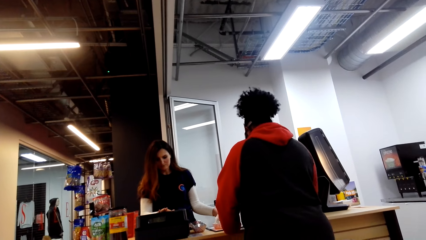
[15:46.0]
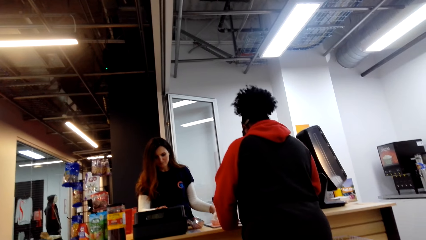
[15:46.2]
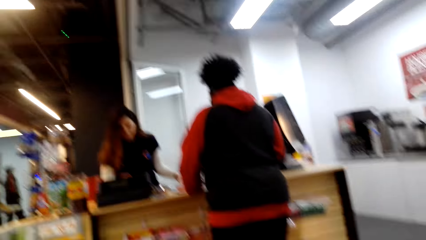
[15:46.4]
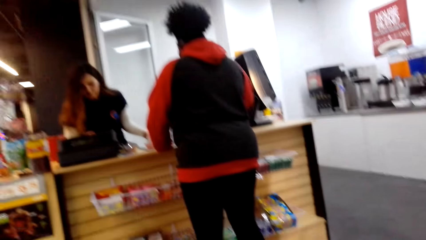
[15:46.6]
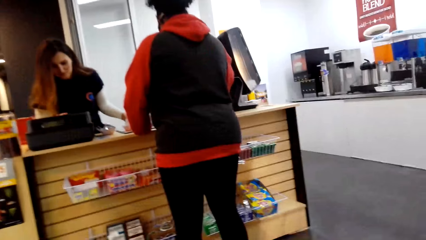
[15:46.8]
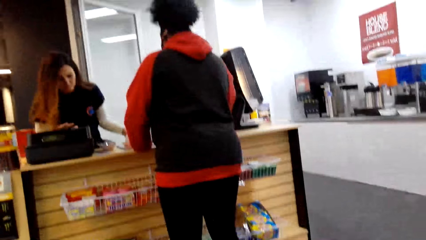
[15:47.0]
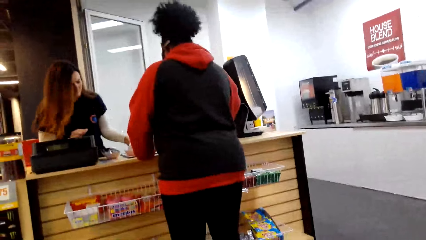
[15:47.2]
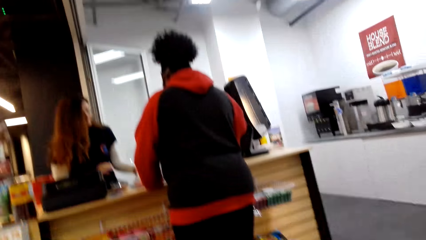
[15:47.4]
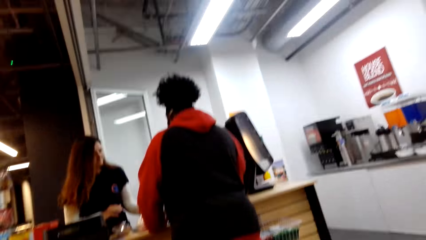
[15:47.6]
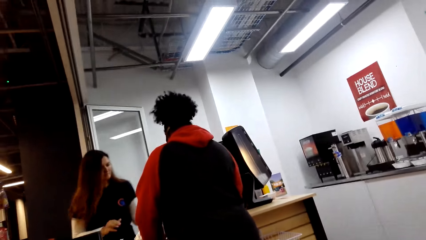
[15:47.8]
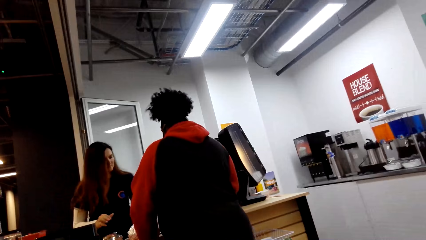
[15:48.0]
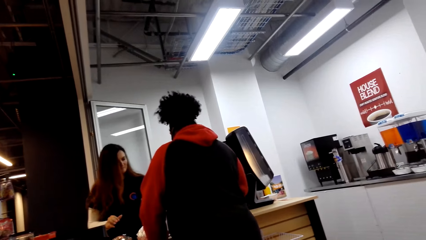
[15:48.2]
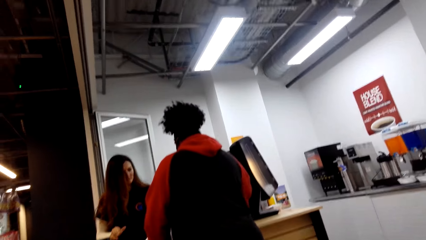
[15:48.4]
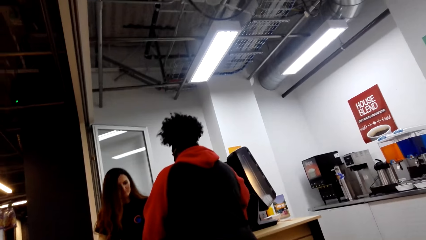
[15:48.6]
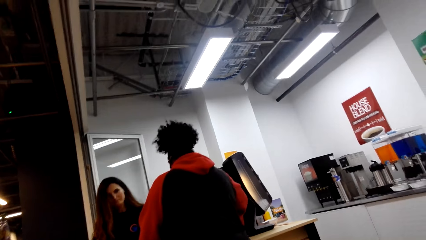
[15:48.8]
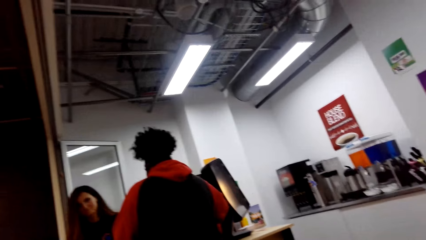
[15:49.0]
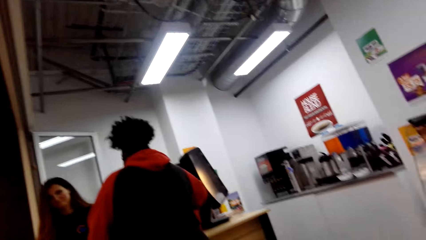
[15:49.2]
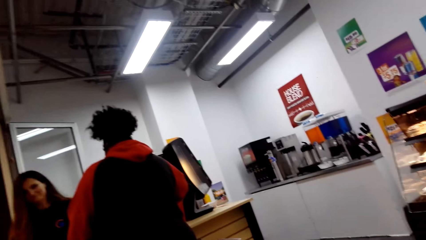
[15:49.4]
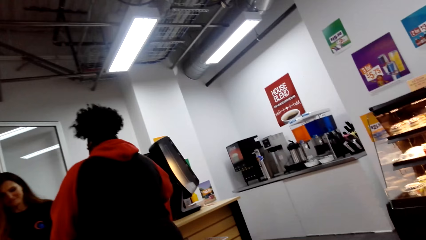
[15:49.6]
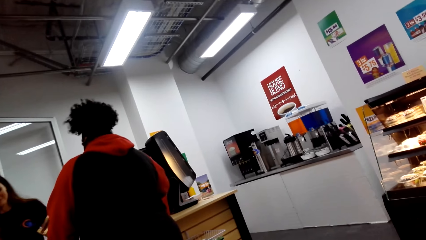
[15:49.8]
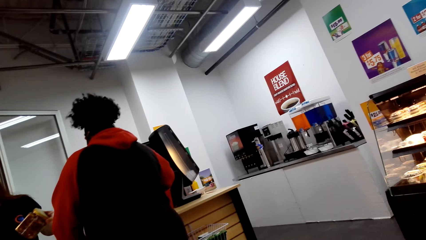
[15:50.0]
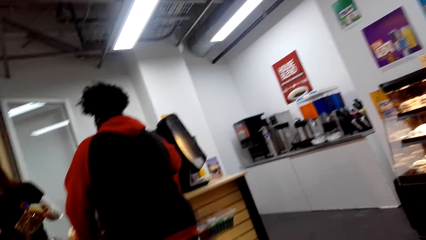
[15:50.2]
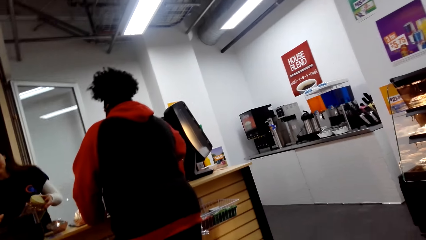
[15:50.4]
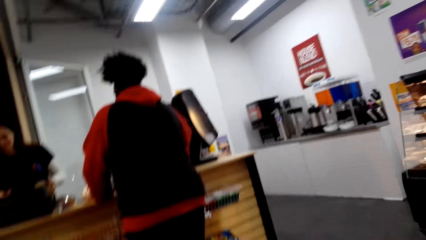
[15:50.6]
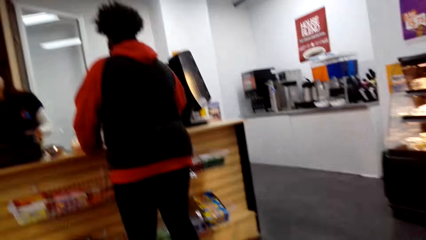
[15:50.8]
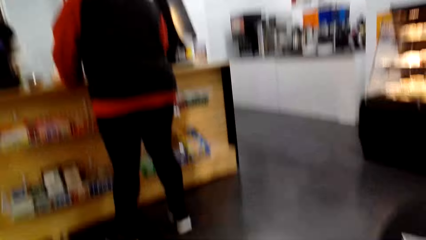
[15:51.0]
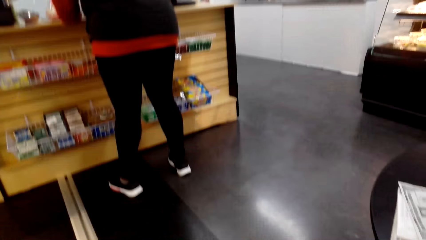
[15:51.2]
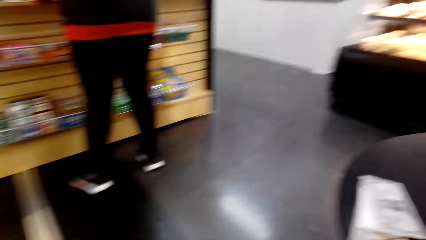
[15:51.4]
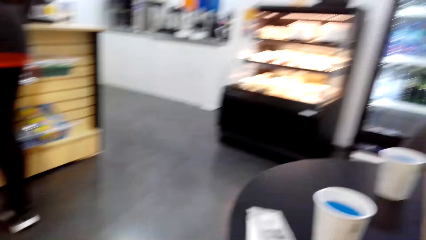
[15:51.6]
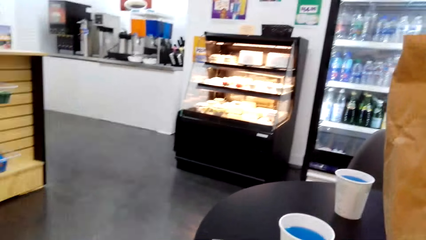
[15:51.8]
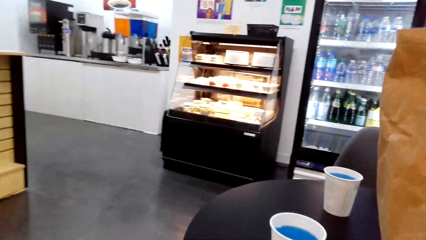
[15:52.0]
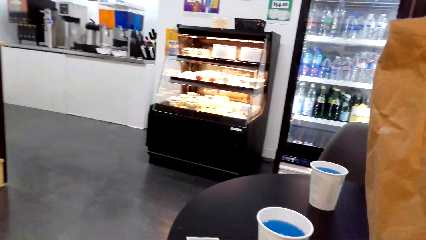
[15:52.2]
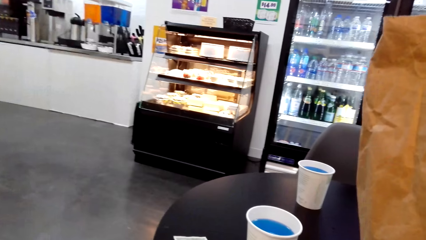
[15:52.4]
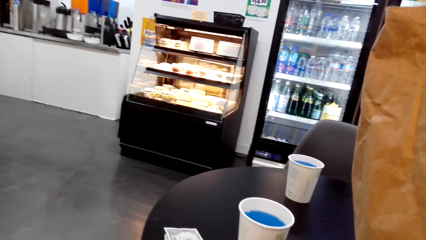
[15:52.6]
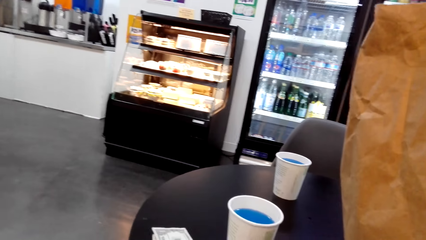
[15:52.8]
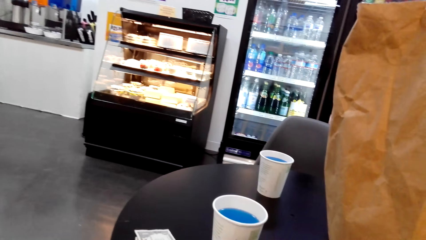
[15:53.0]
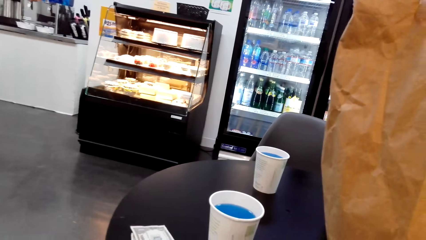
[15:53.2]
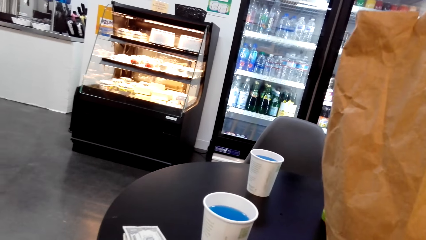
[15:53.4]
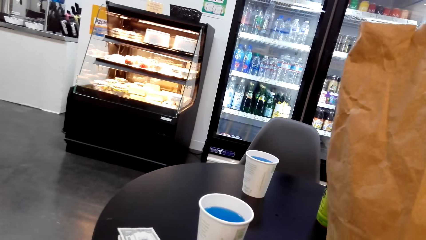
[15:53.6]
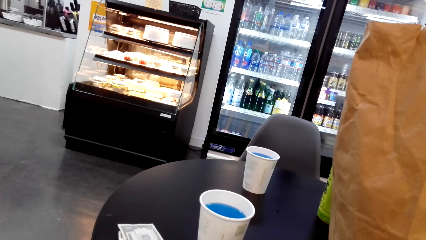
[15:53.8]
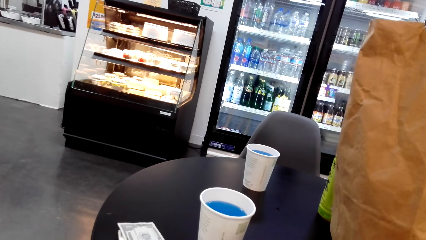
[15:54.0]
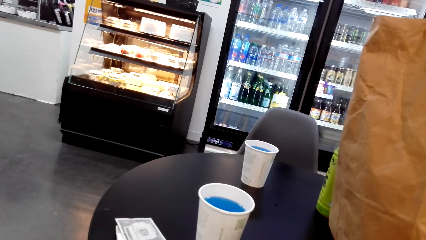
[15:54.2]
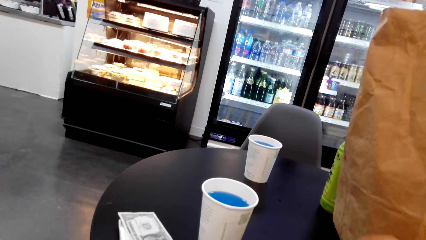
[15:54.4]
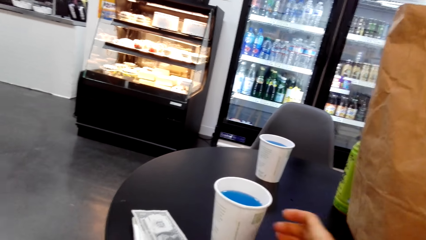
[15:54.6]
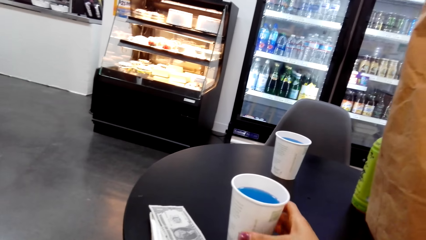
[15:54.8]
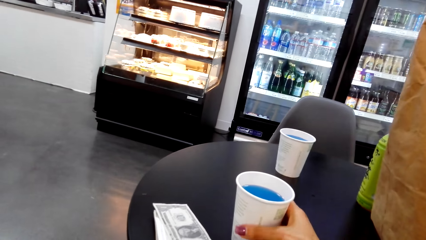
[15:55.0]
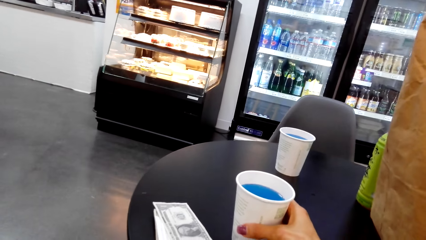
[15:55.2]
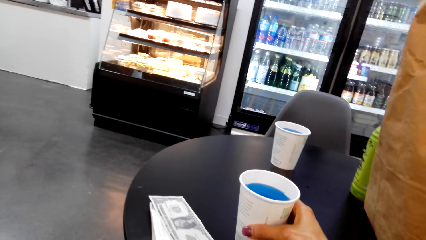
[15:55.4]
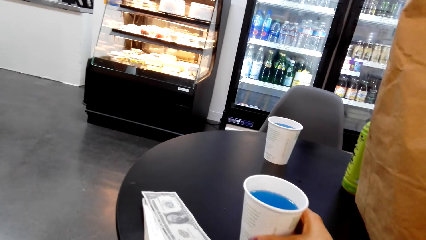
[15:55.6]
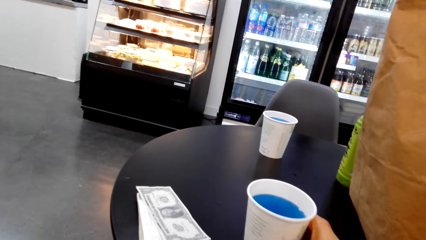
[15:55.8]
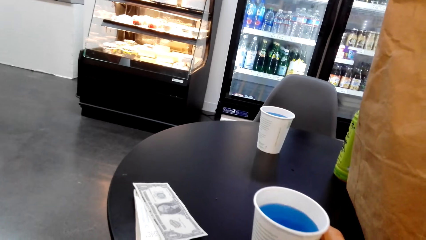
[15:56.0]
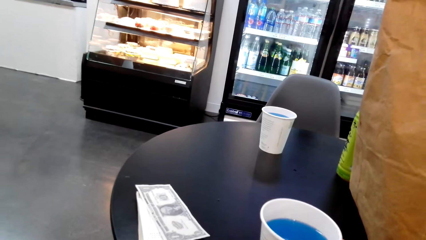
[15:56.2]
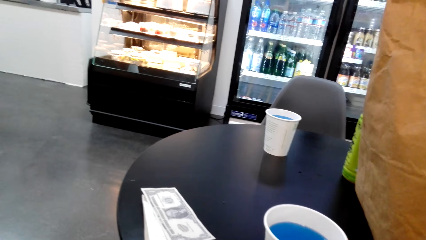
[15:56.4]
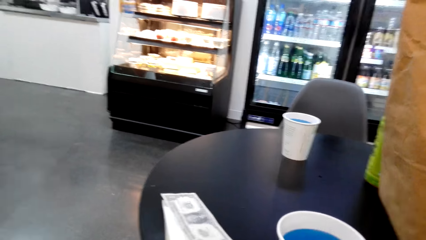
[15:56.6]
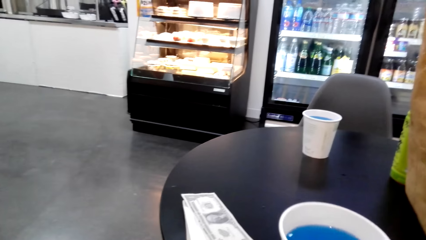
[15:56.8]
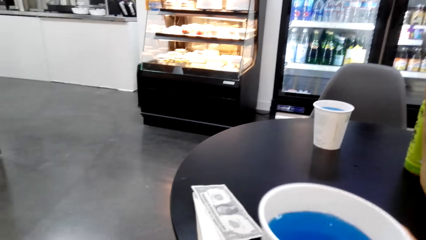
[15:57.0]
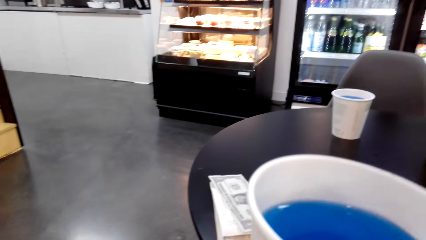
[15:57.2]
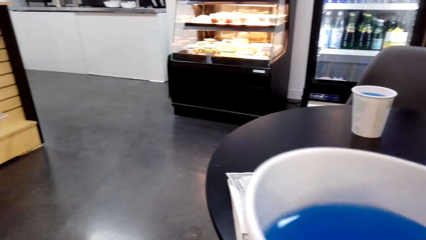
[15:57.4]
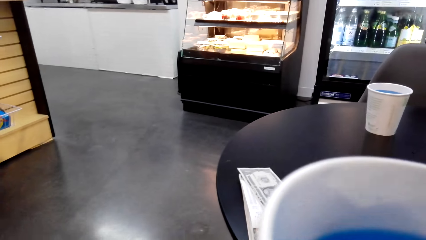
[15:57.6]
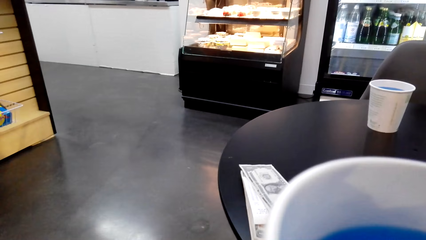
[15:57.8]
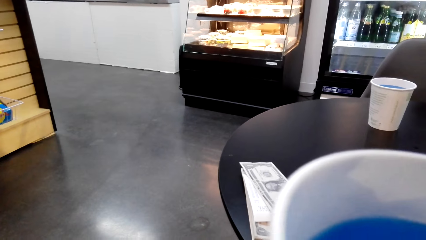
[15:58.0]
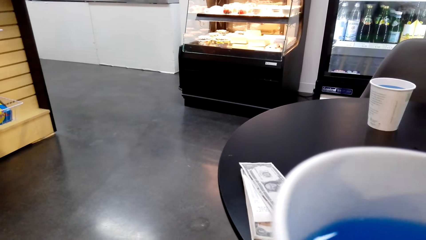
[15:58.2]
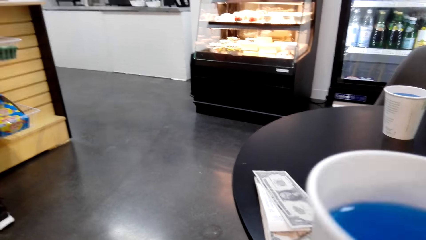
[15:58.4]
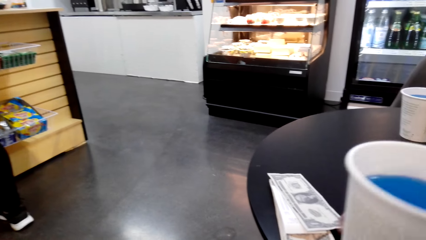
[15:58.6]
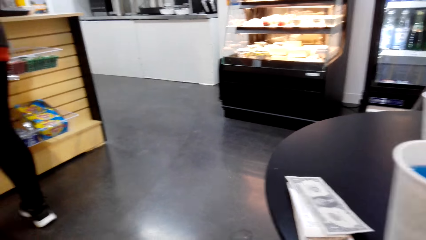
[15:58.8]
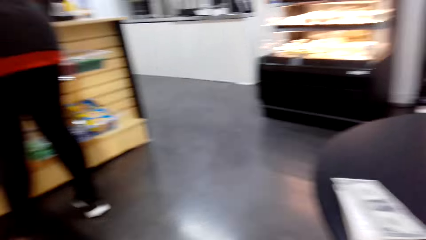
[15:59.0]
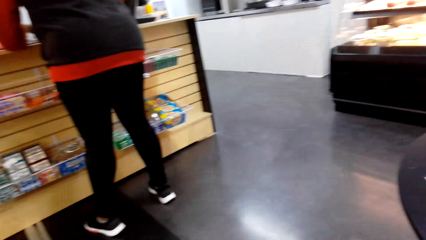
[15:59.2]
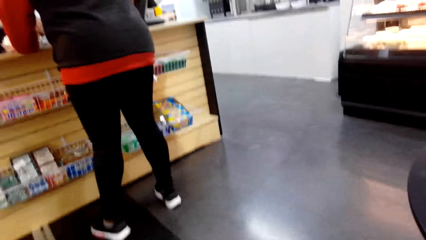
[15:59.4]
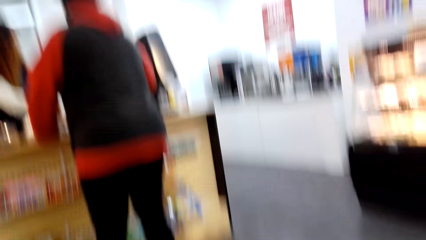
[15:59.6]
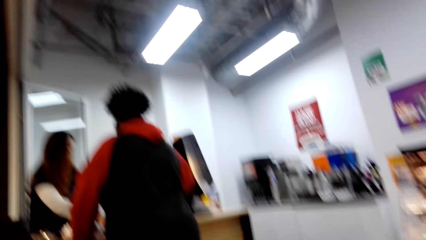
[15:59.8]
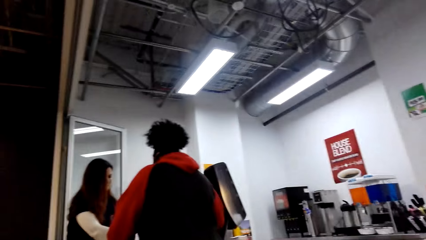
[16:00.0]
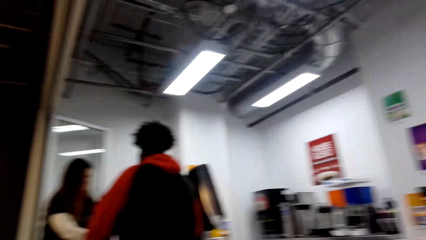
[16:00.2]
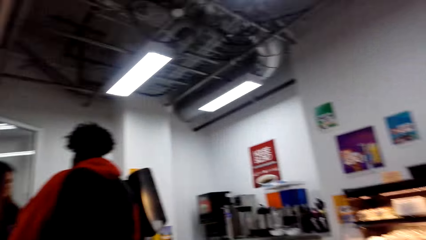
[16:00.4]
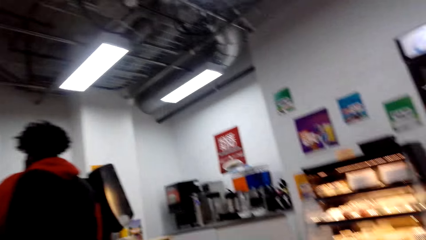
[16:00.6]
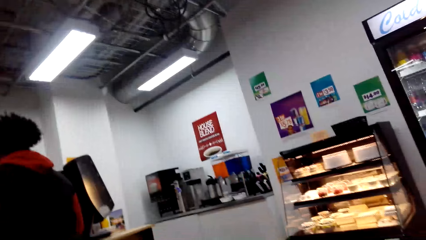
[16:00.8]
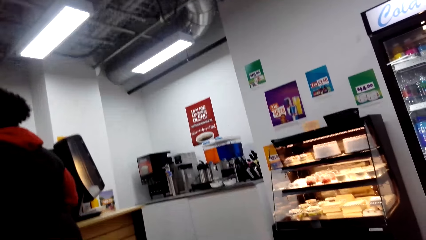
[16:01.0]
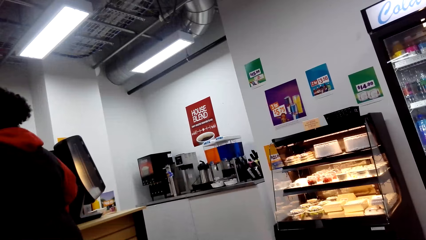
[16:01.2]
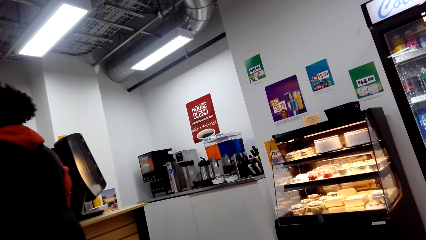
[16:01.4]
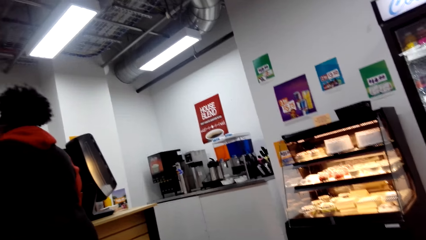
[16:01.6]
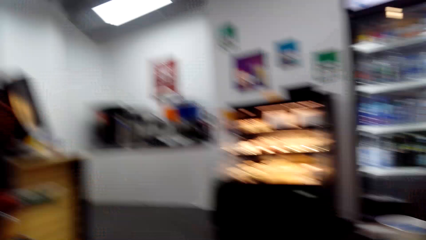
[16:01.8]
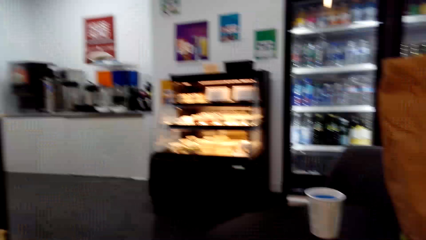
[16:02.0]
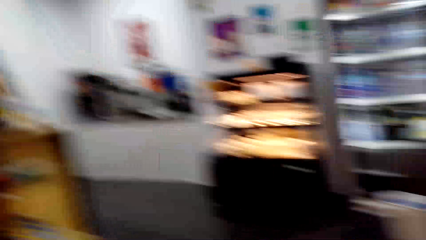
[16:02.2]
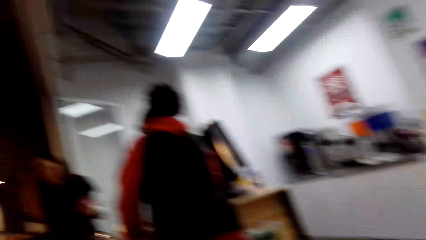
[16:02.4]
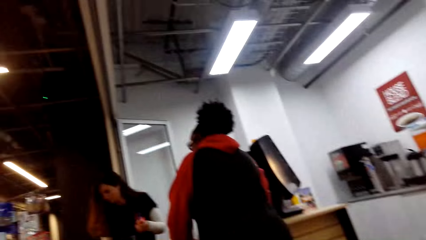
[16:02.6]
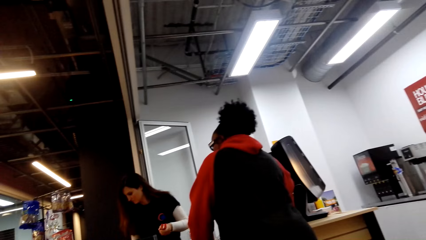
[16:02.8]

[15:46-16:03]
A woman lifts something. The camera wearer drags the tumbler on the table. They hold the tumbler. They pick up the cup of juice. They drink the juice, put the cup down, and look around.
